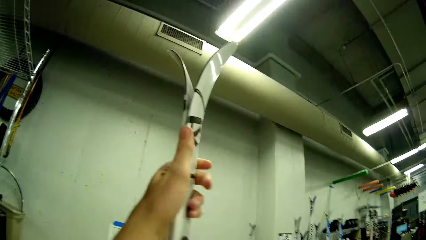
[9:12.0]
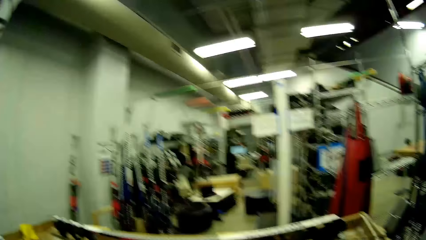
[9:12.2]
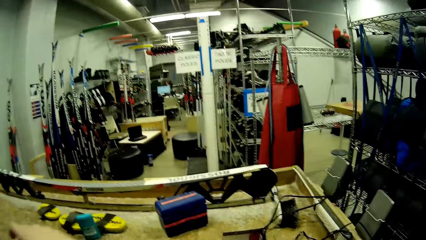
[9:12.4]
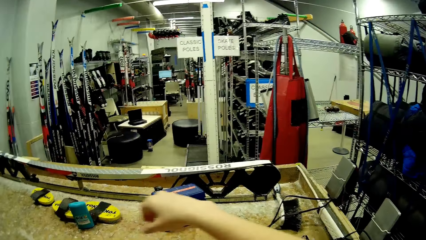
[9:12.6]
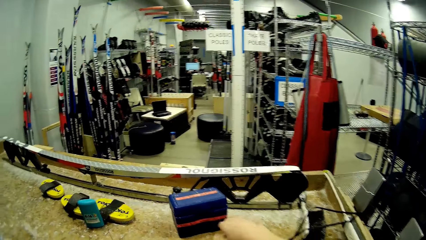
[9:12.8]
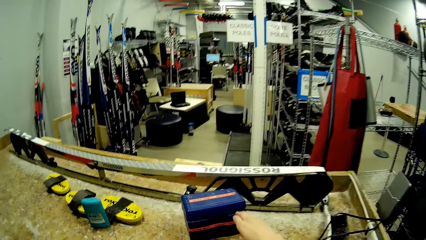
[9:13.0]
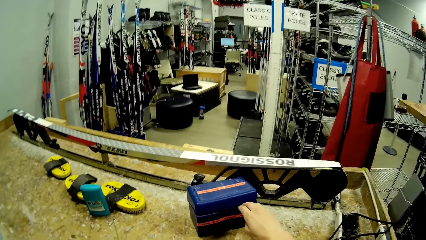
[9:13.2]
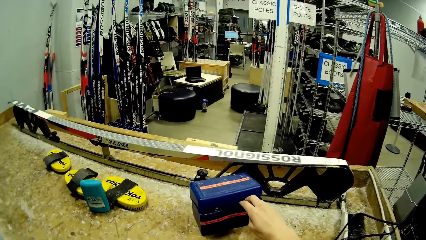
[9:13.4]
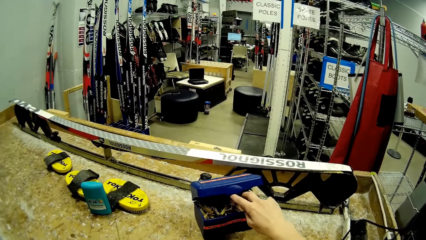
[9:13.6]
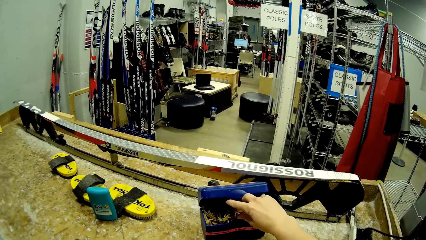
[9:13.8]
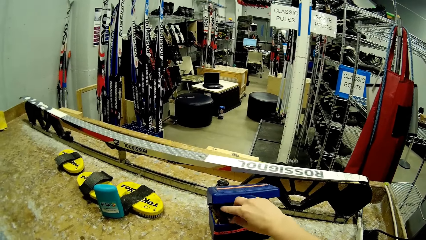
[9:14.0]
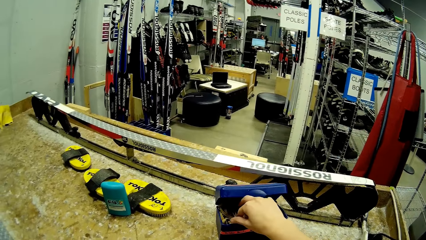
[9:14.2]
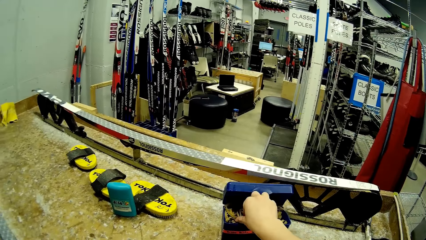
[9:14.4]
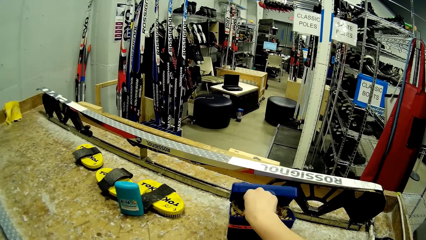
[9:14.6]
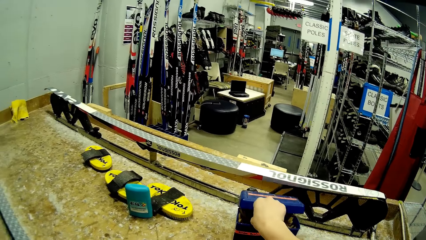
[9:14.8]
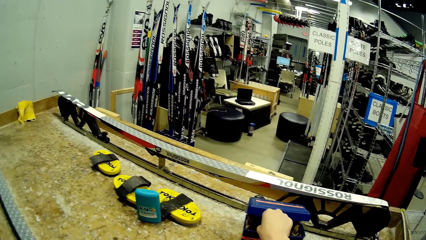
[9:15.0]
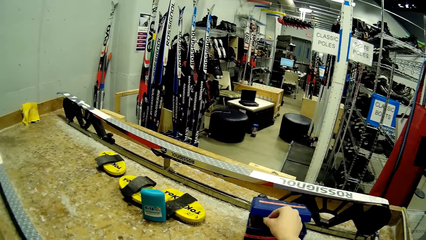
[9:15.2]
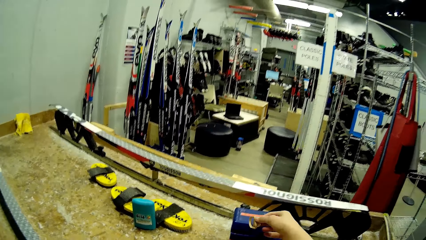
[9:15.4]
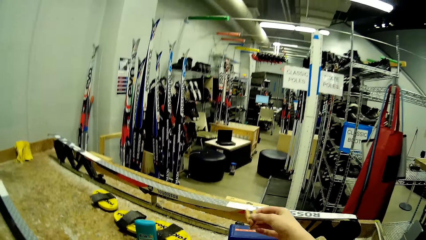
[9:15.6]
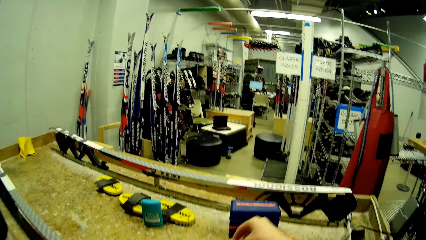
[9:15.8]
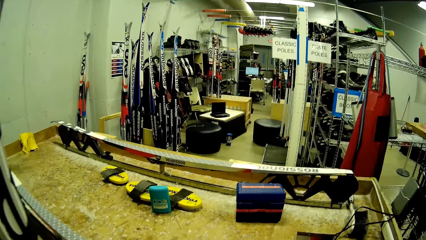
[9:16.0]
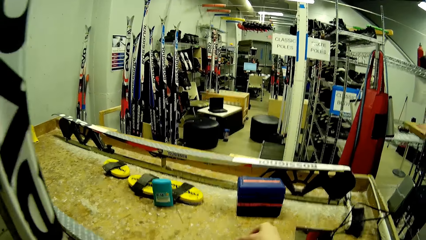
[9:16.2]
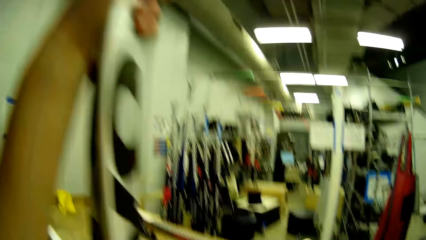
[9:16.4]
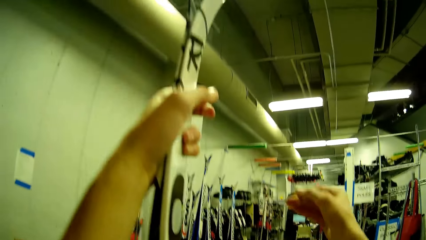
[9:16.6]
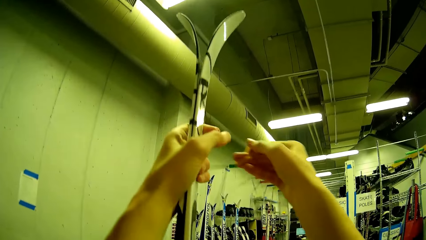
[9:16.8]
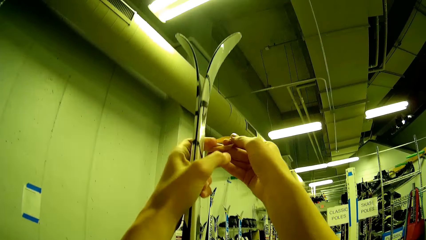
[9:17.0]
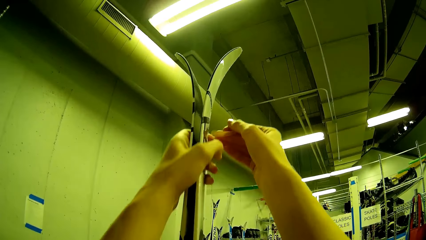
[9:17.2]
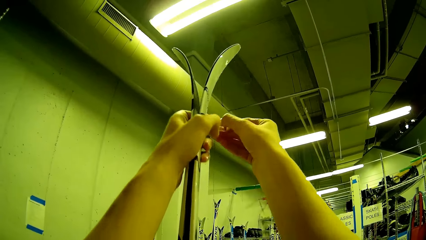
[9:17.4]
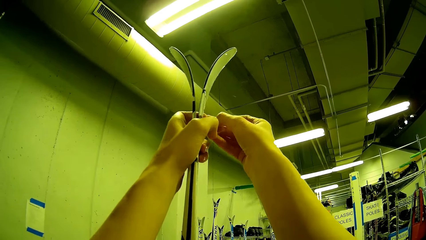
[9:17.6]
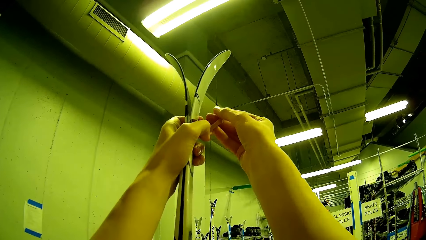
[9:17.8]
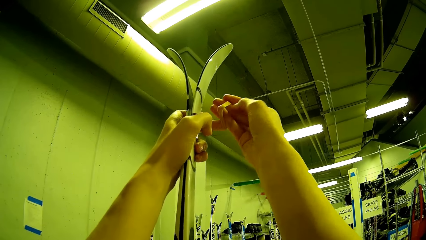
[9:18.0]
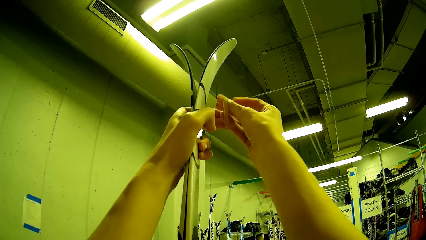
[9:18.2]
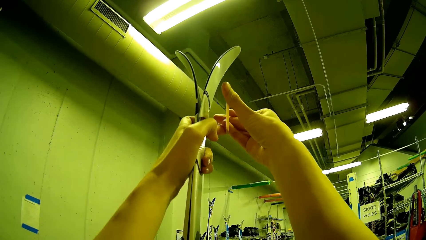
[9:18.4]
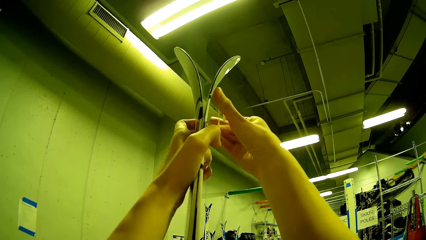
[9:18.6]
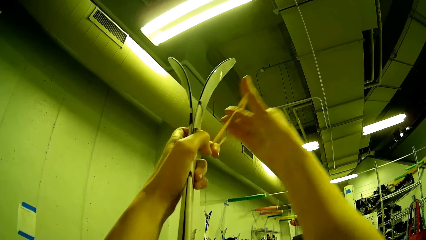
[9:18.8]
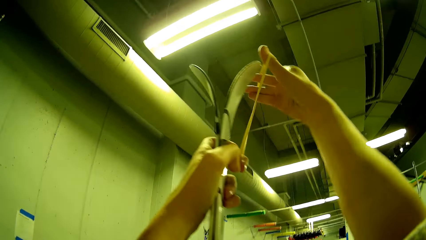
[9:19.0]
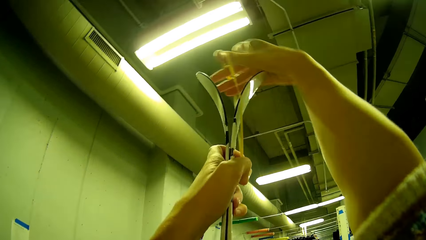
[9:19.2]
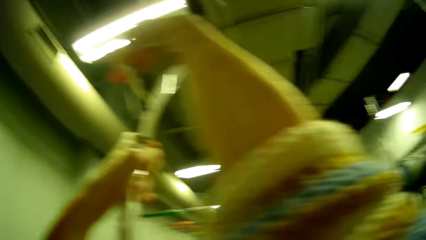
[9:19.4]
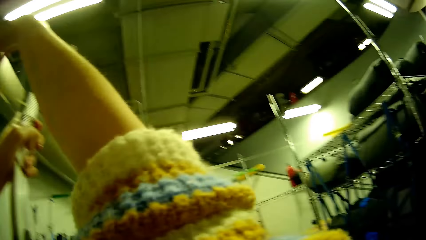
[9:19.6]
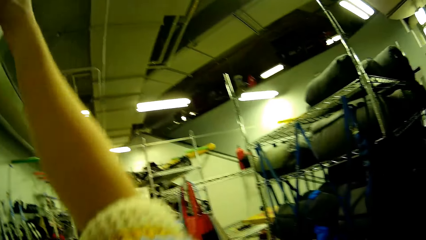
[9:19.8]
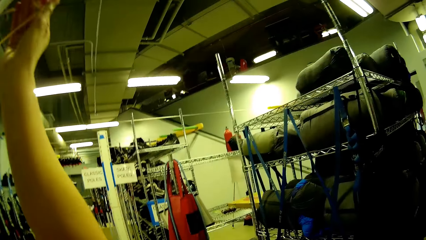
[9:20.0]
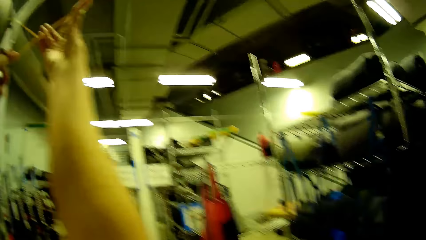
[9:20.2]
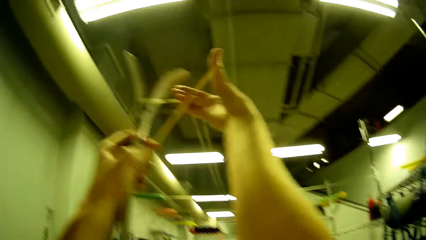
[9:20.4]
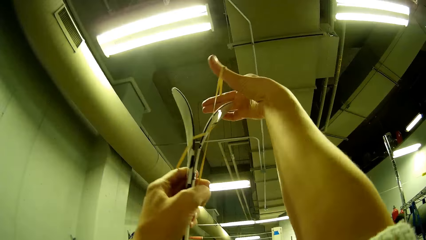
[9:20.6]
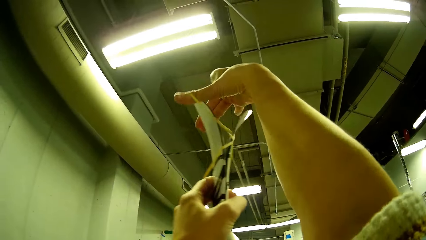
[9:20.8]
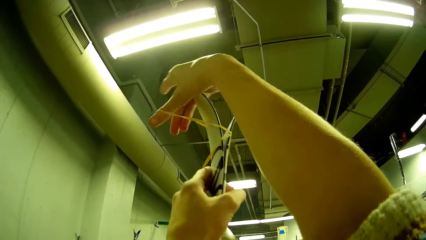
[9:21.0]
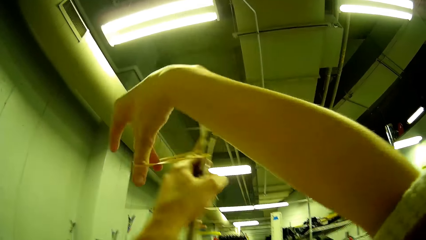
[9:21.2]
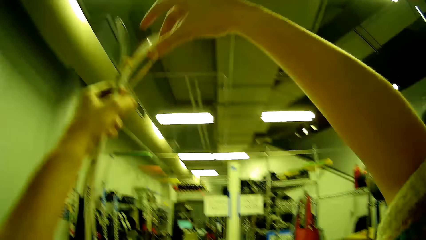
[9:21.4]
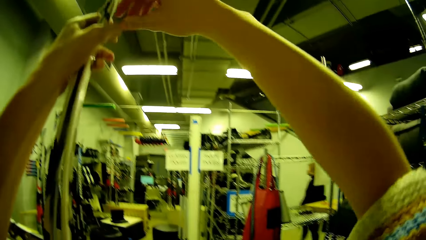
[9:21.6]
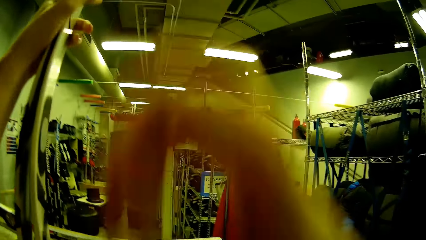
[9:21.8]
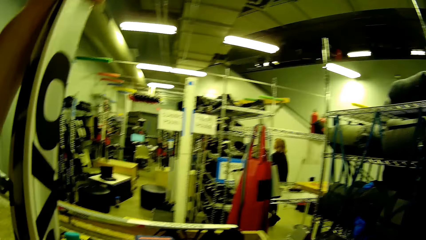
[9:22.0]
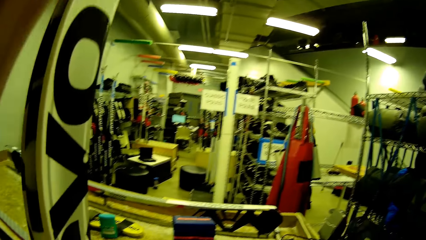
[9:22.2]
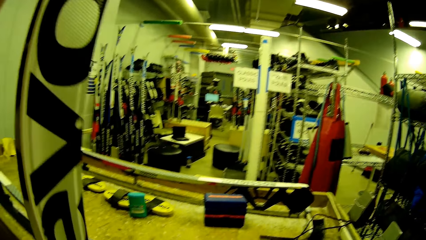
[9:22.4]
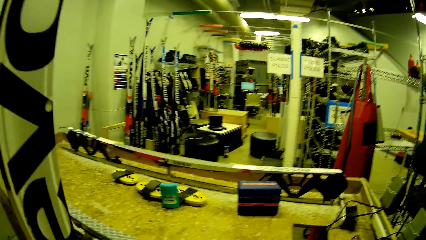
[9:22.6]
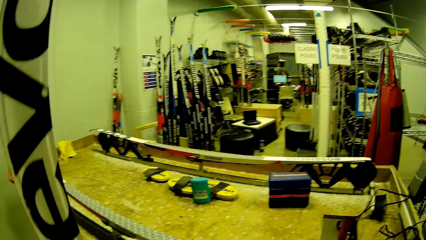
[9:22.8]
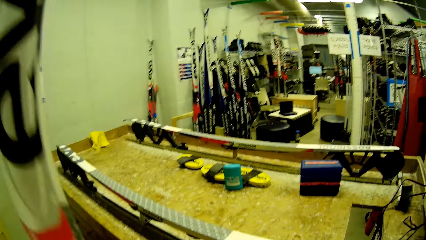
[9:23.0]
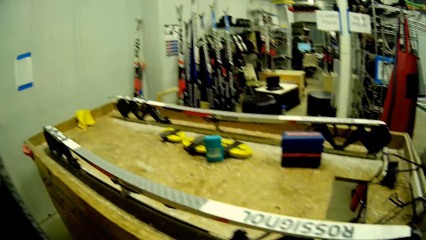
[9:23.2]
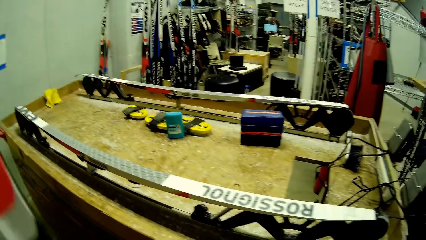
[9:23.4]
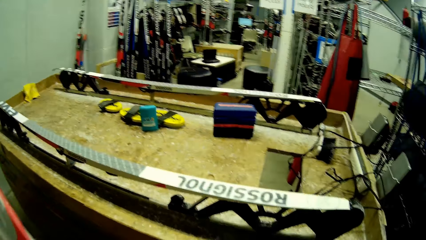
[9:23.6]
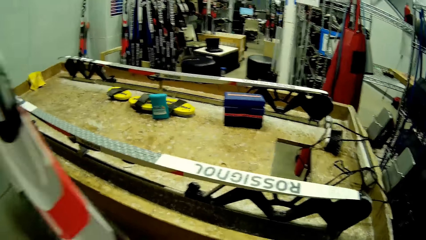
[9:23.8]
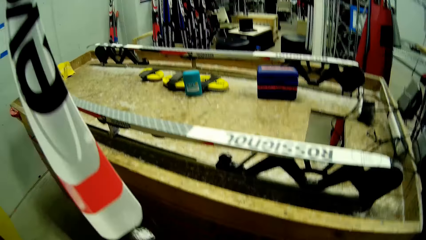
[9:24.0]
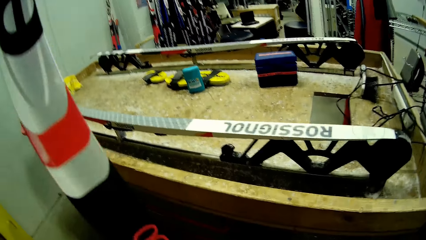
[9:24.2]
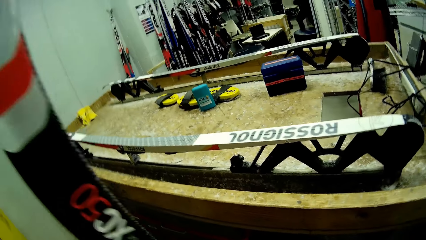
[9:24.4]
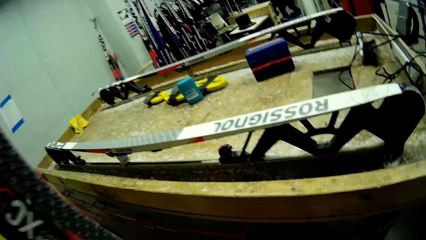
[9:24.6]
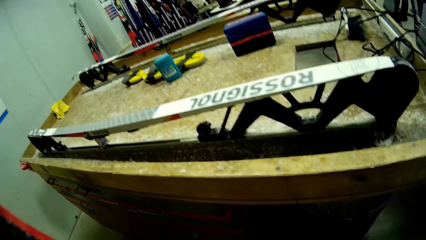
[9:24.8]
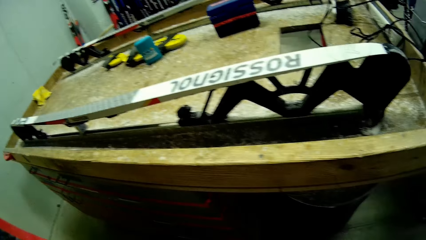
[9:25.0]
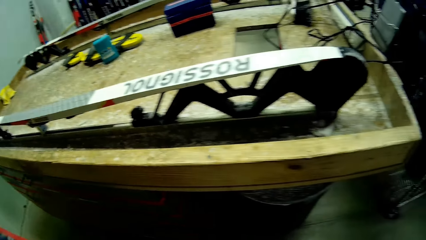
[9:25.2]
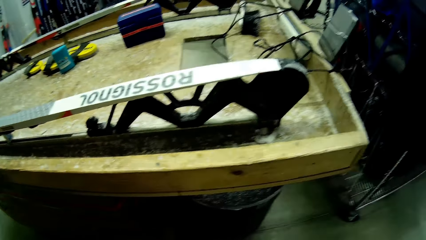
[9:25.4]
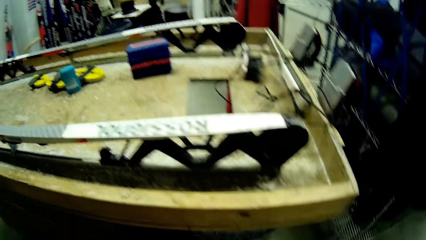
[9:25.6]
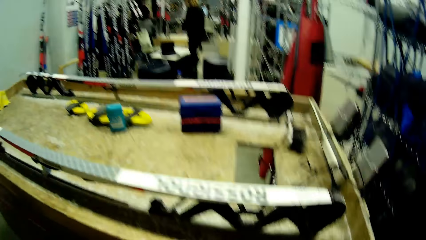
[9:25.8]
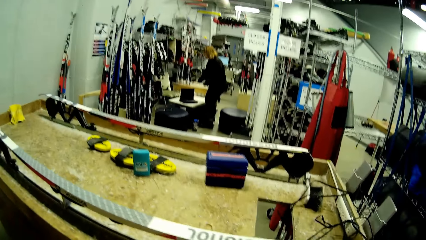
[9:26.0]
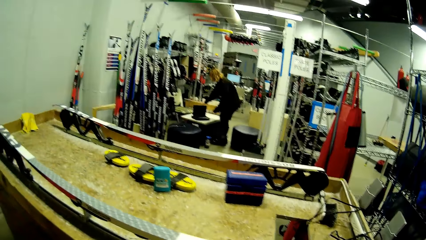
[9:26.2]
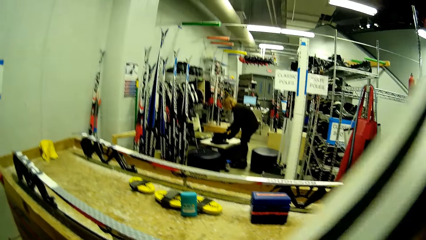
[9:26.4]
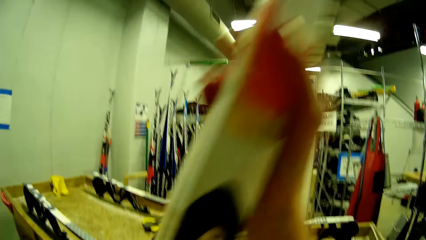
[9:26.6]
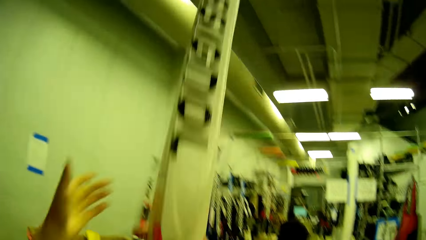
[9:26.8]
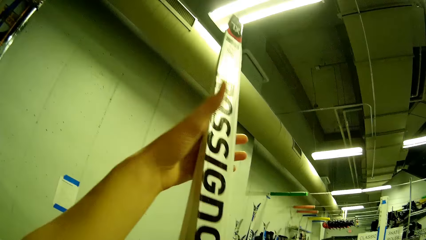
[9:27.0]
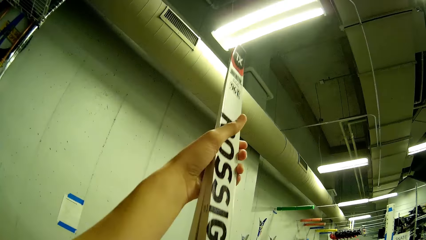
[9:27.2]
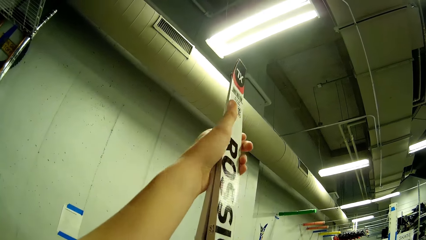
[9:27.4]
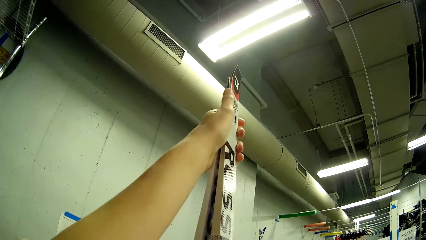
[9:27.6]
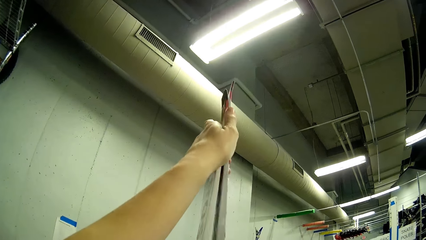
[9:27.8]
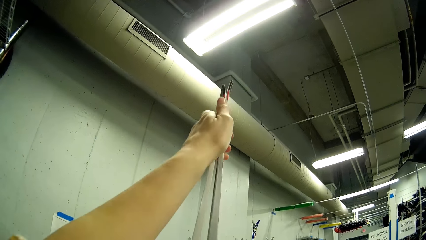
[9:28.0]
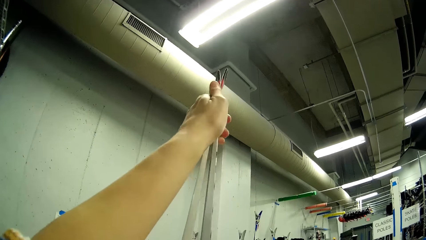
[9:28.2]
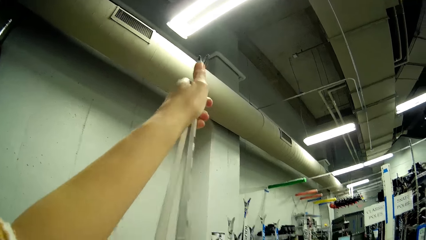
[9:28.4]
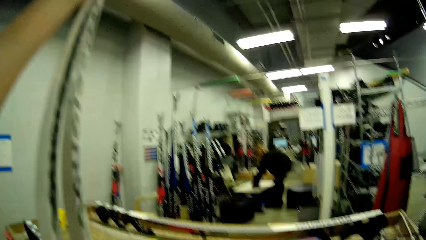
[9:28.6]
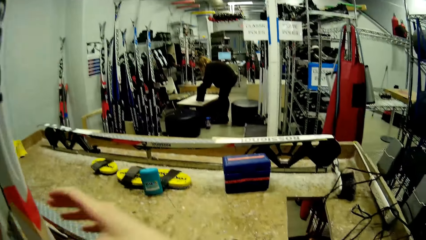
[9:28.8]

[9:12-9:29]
The camera wearer opens a plastic container on the table with their right hand. They take a rubber band from the plastic container on the table with their right hand. They bond the pair of skis or poles with the rubber band with both hands. They stretch the rubber band. They turn the poles. They pass the pair of skis from their right hand to their left hand.
